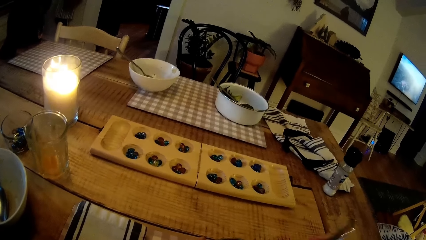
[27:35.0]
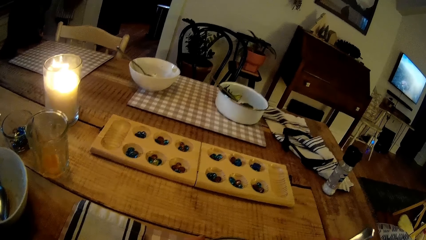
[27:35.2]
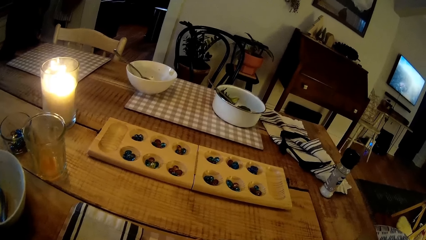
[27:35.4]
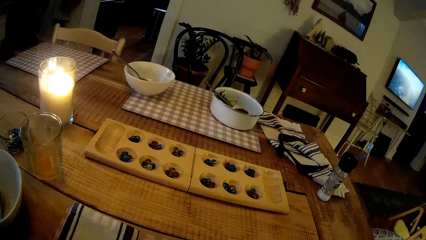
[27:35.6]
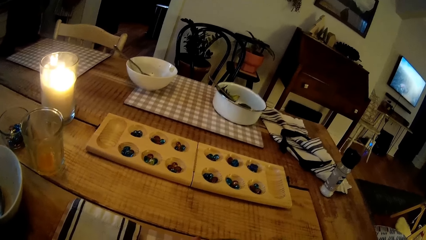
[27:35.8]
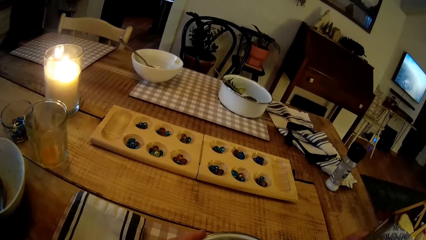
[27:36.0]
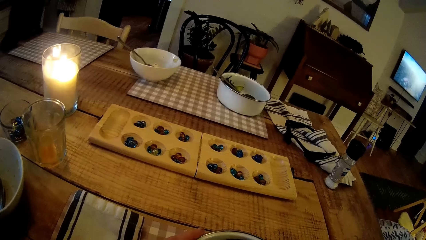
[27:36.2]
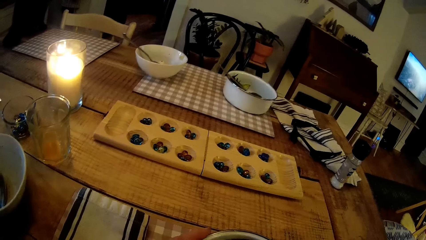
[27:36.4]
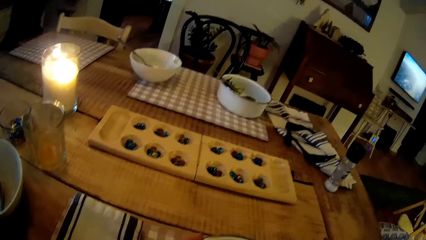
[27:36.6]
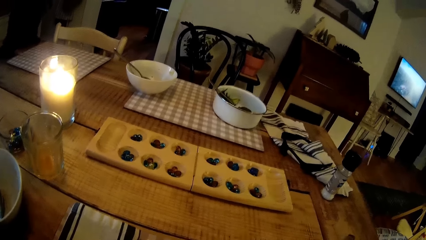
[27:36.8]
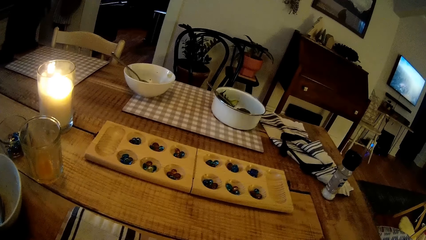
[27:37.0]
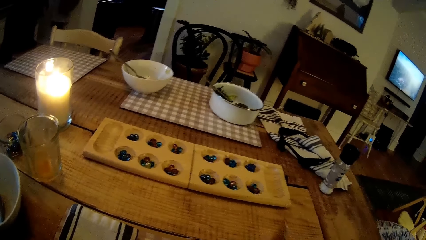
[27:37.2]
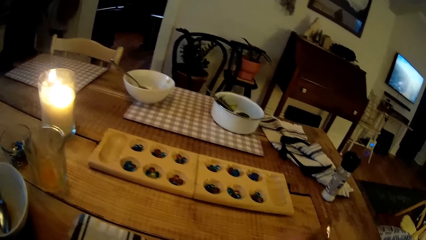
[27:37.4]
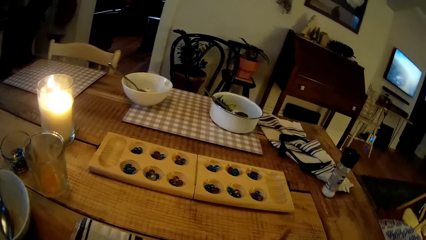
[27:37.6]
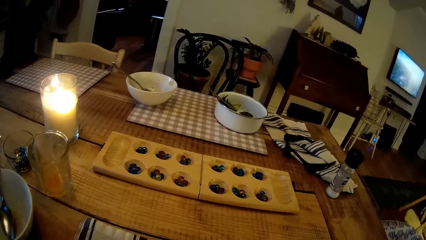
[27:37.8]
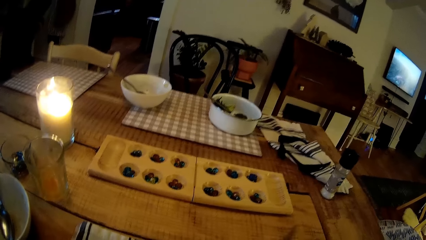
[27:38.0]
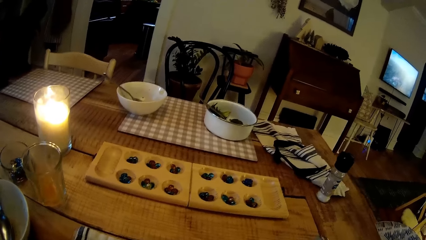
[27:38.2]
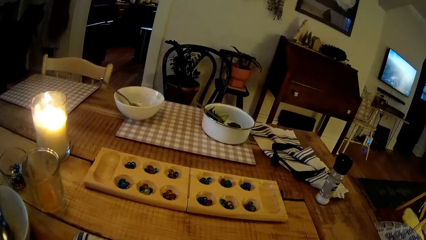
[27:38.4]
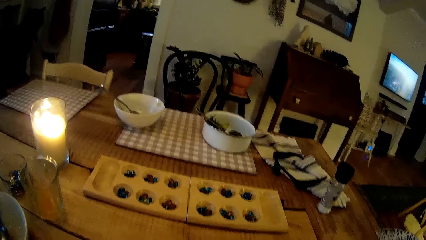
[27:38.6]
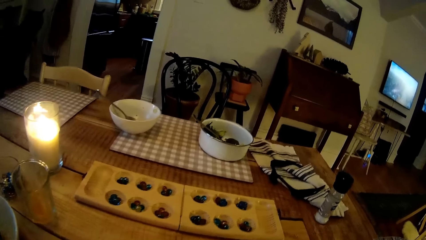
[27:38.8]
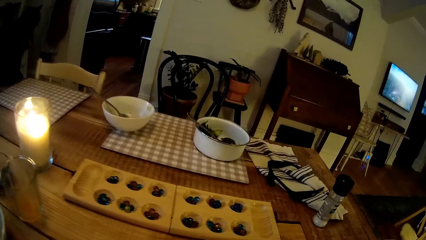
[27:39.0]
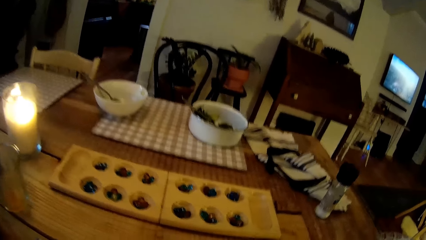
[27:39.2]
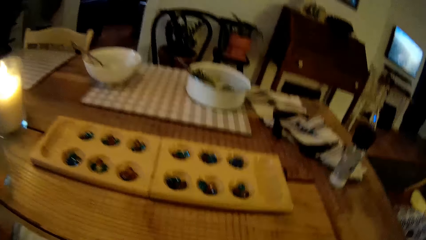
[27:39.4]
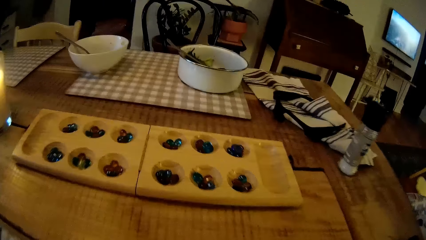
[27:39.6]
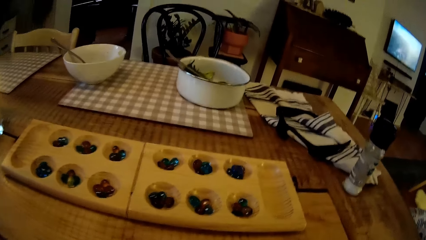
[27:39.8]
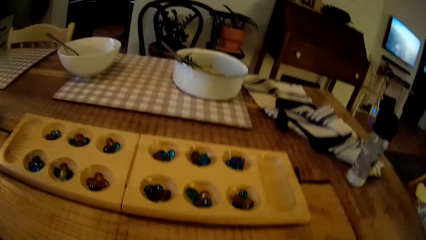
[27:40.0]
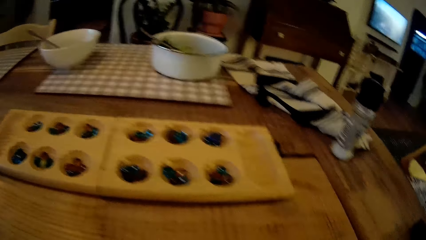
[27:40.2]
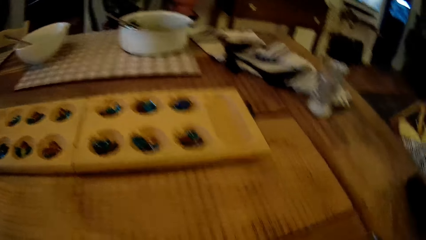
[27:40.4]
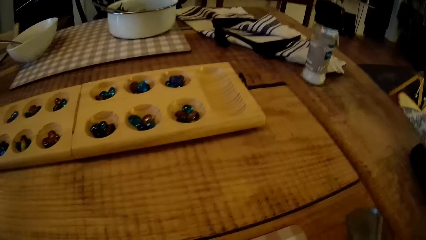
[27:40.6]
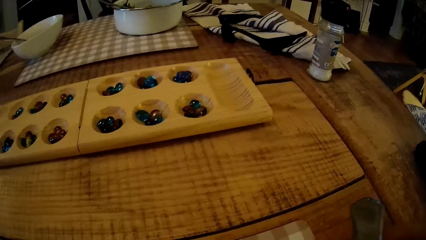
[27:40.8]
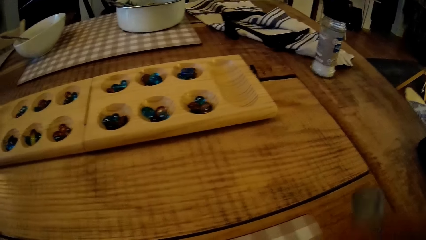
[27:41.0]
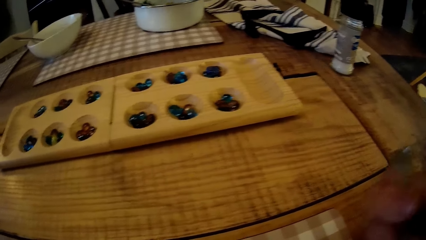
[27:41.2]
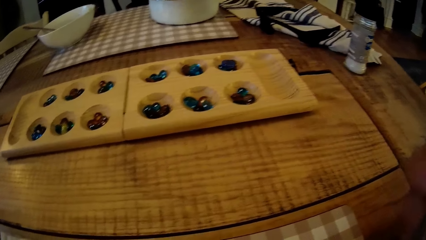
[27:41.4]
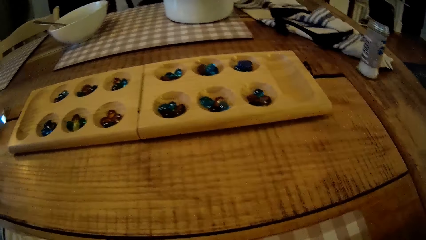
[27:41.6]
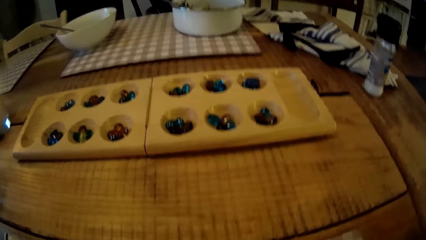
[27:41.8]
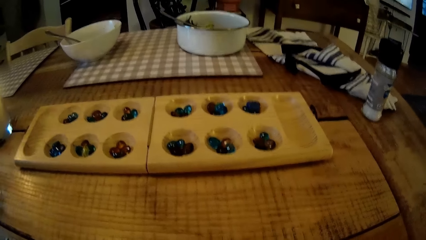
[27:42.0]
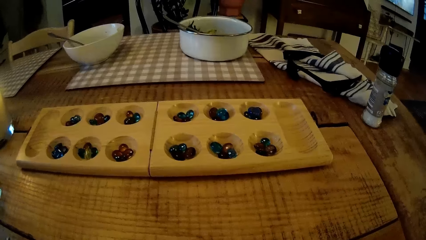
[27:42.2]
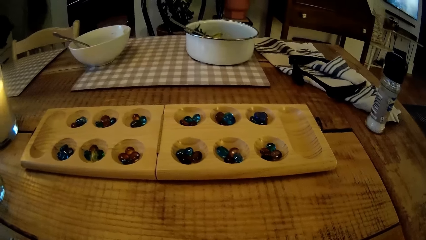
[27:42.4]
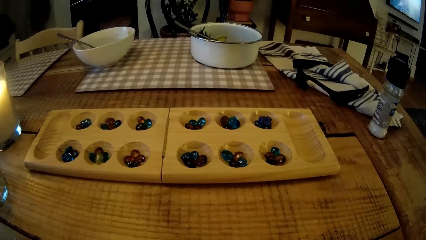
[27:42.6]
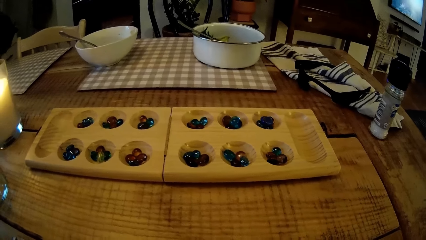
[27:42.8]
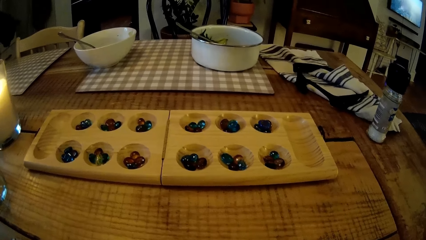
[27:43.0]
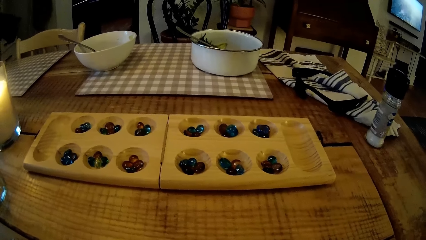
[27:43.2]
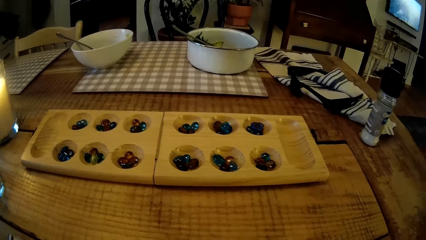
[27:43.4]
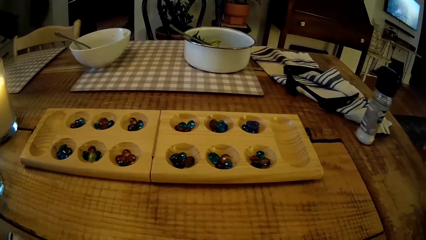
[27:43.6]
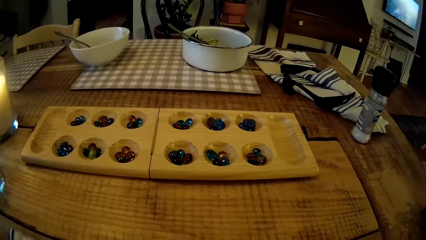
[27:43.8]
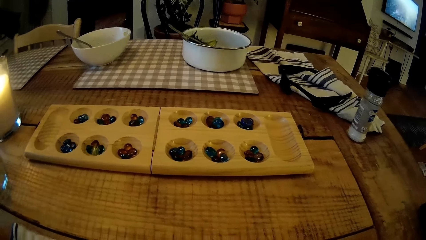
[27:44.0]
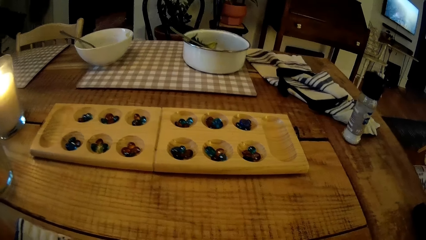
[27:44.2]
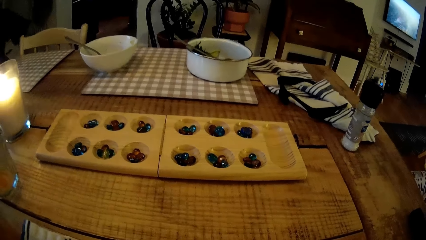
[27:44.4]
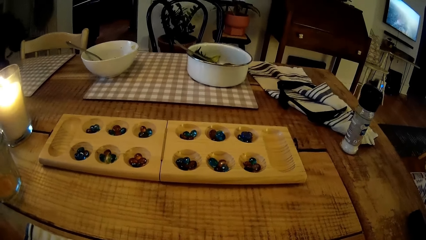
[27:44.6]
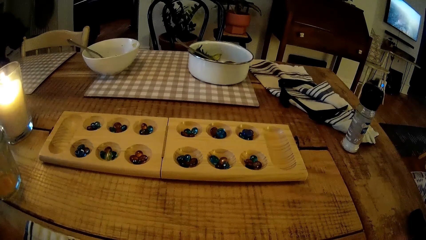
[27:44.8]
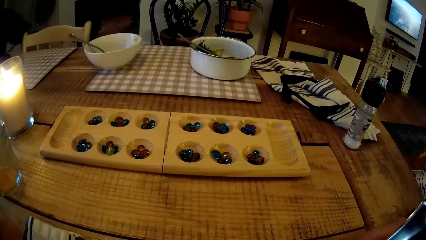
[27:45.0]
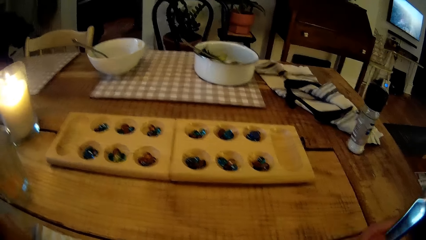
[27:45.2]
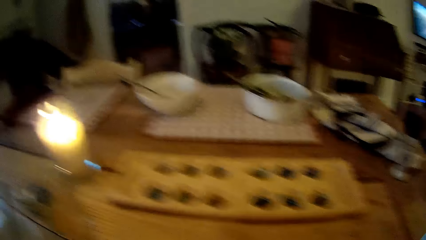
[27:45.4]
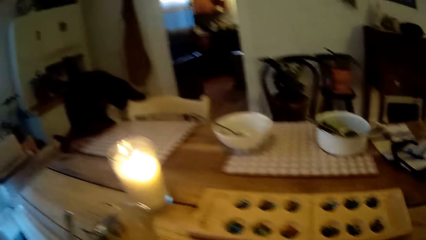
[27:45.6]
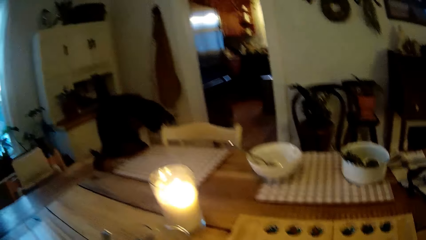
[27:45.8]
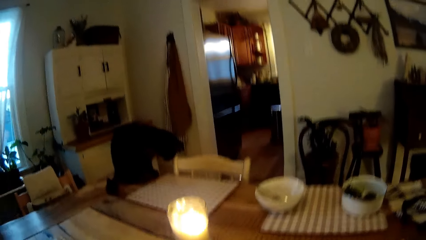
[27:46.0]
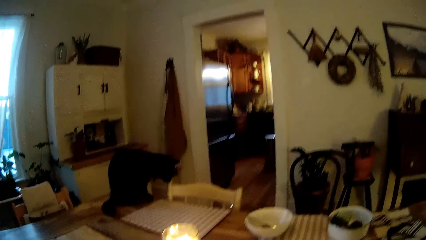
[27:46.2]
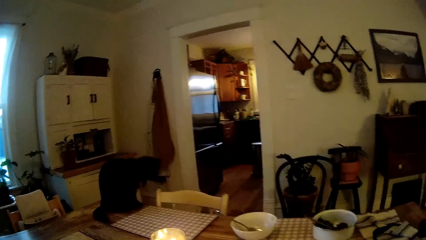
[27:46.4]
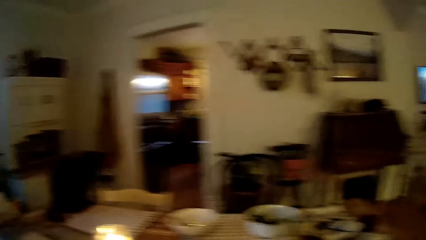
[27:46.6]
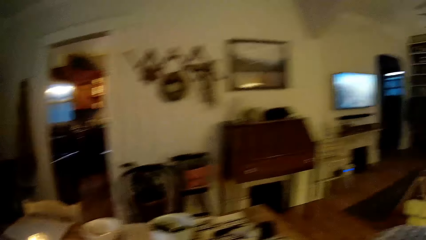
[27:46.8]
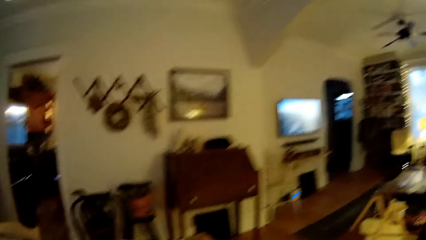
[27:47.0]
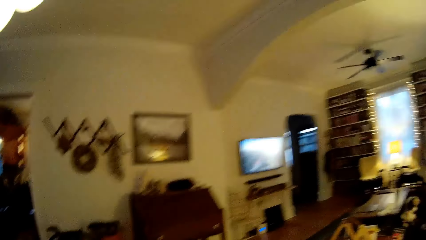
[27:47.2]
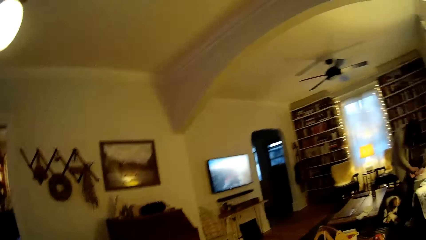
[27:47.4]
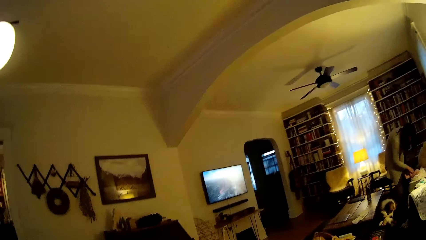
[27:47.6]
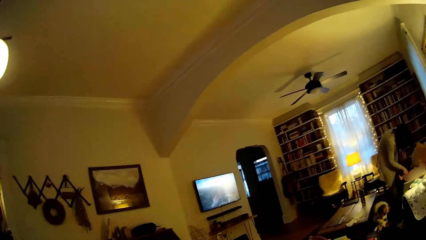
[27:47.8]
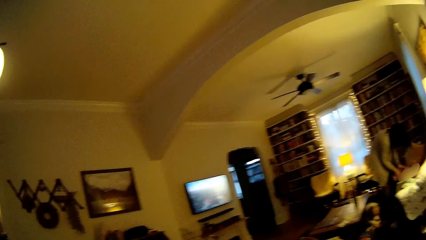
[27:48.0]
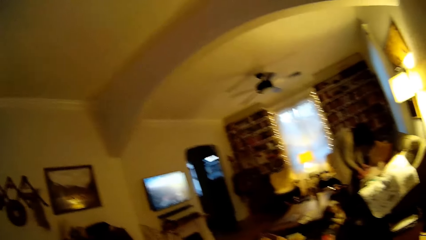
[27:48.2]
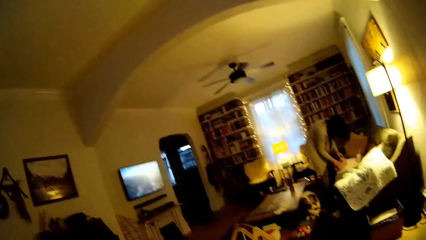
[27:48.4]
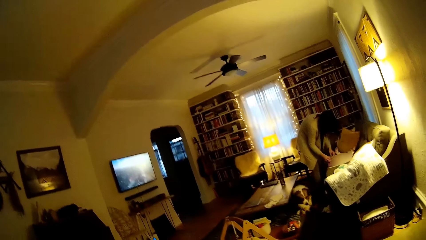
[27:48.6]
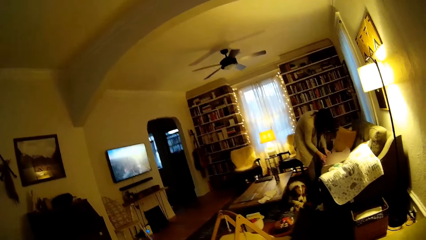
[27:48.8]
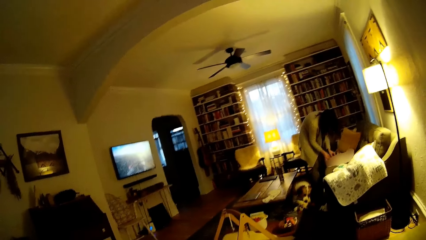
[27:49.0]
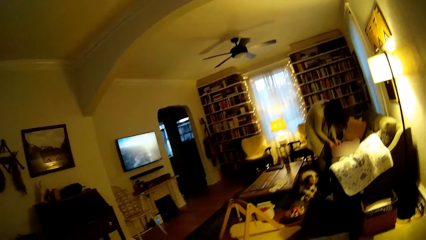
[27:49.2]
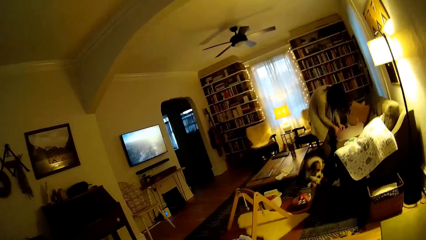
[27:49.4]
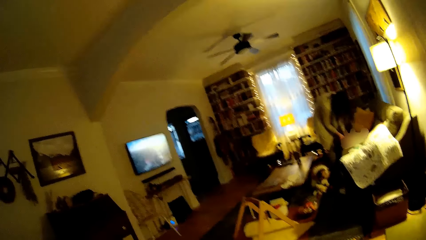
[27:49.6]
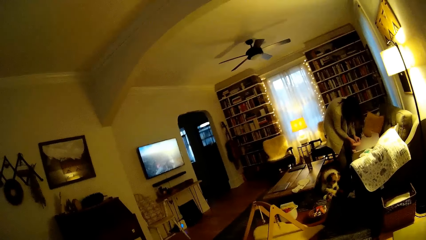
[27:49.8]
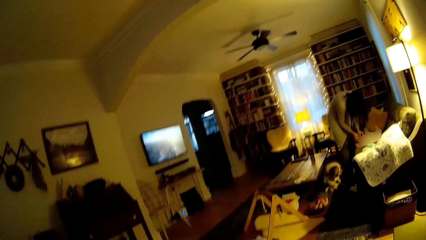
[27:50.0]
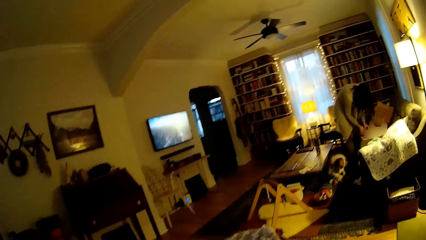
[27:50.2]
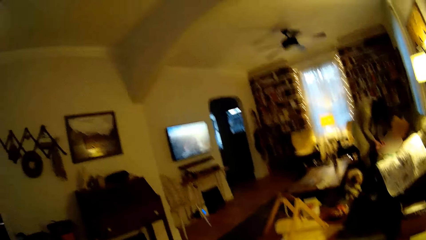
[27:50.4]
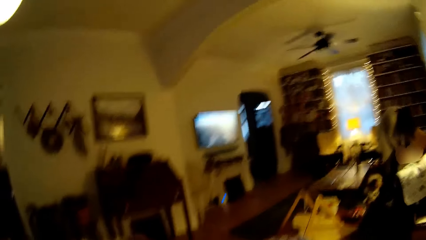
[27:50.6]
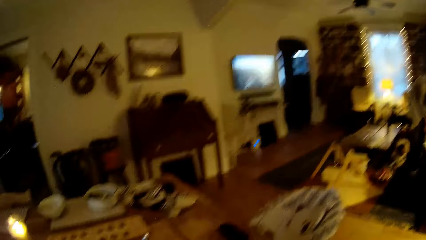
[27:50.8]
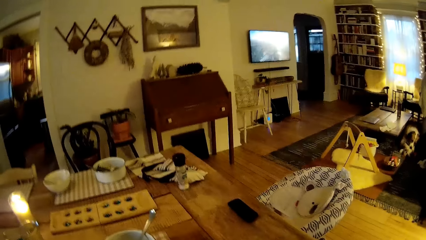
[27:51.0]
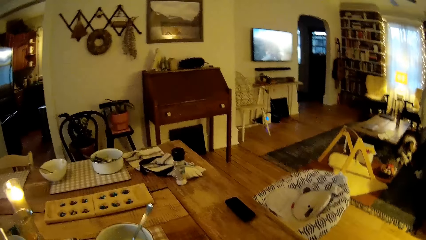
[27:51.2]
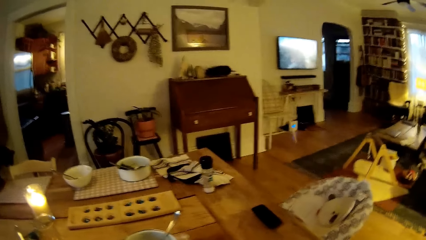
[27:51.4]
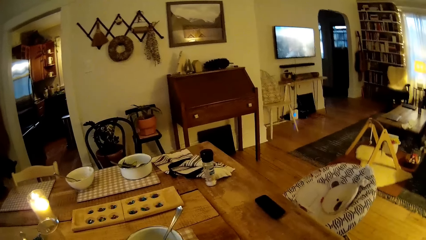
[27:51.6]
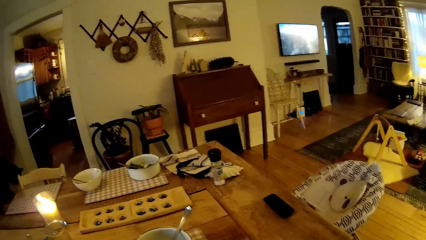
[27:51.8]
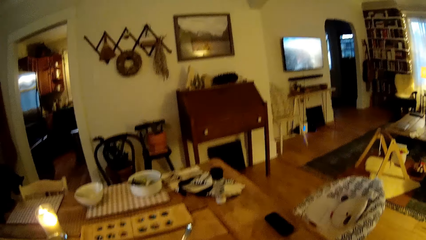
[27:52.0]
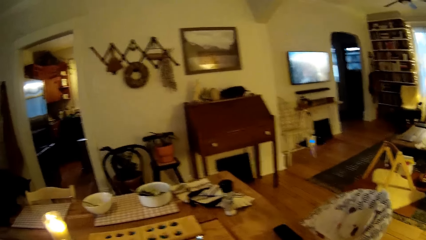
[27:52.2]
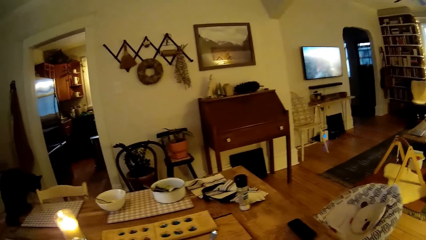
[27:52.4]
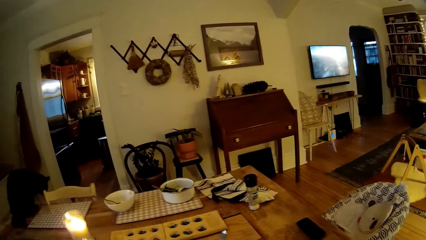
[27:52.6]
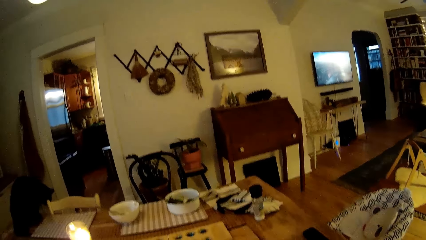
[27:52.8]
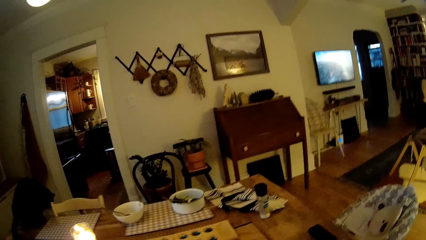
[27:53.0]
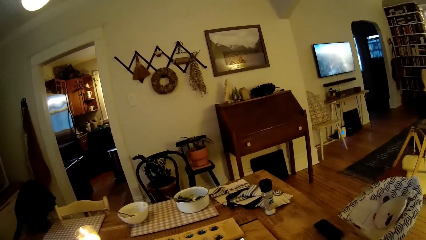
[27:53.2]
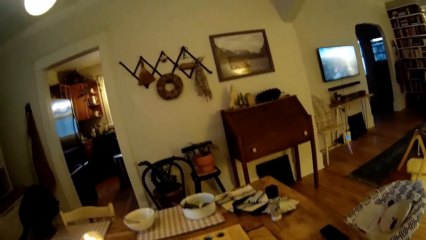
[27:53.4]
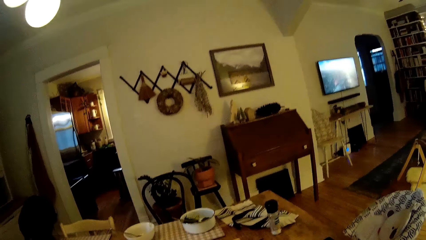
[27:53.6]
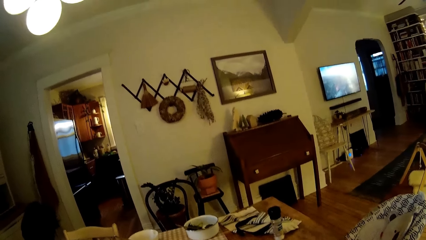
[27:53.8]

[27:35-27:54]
The camera wearer stares at a lady. The lady holds a piece of cloth.
